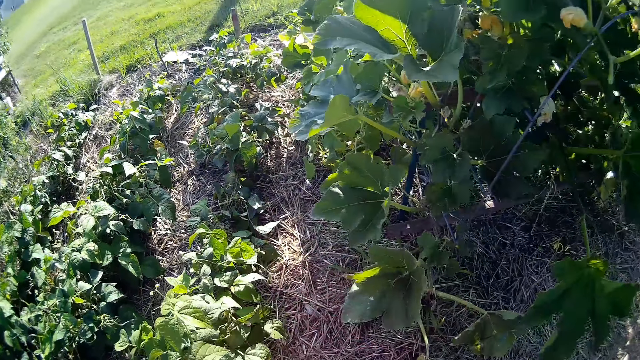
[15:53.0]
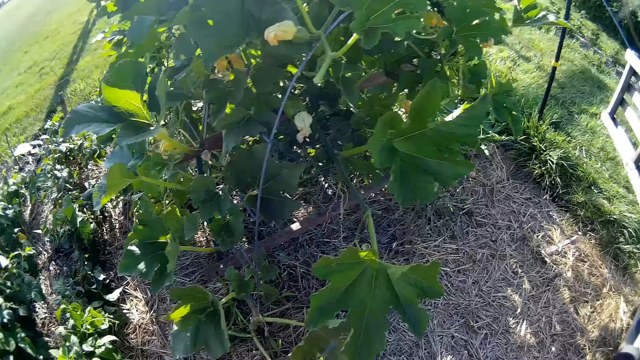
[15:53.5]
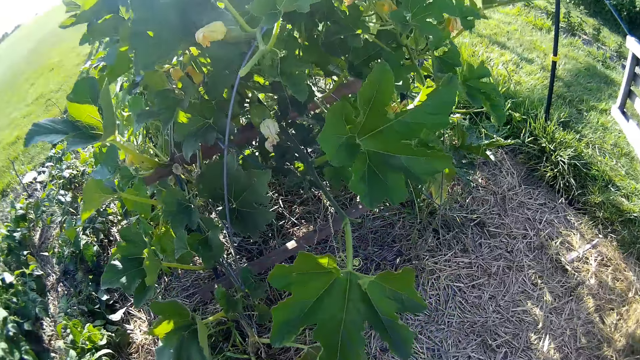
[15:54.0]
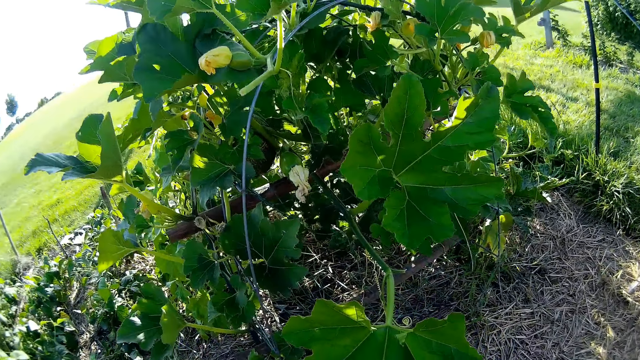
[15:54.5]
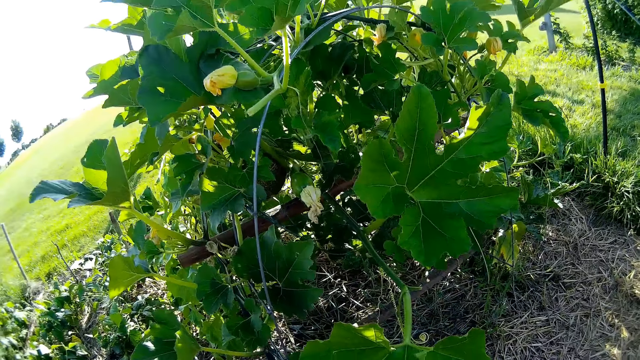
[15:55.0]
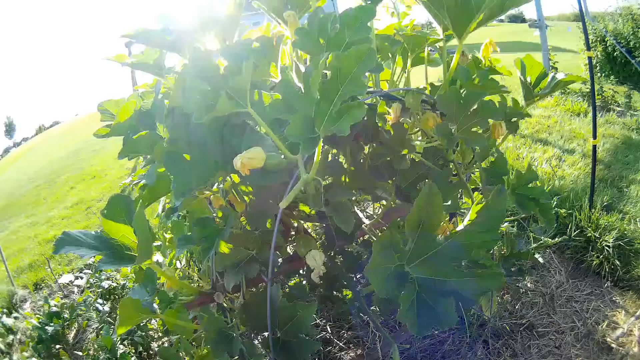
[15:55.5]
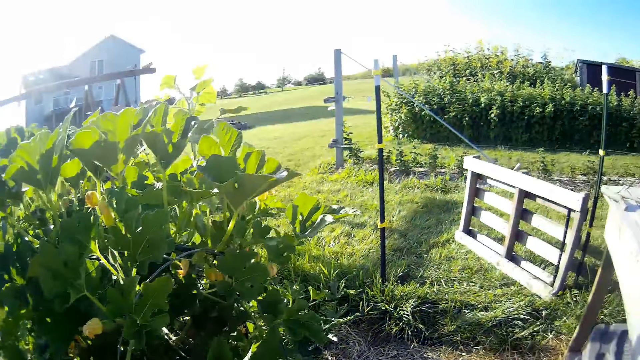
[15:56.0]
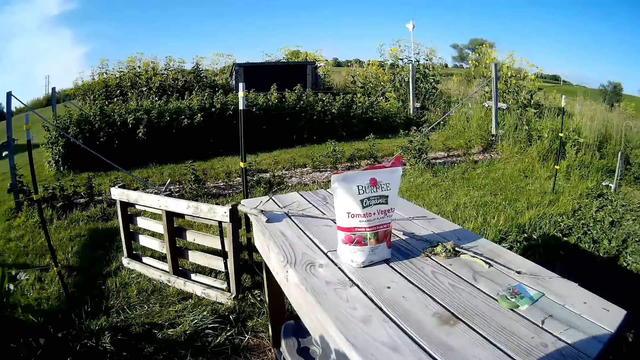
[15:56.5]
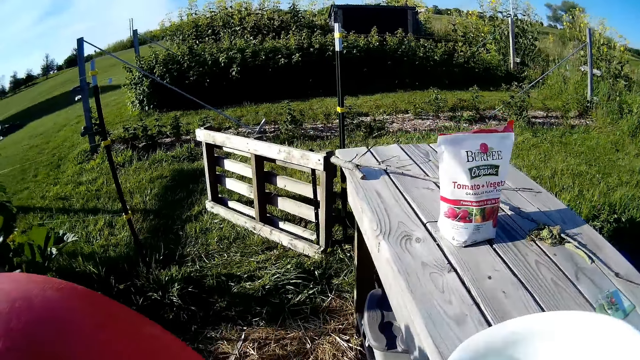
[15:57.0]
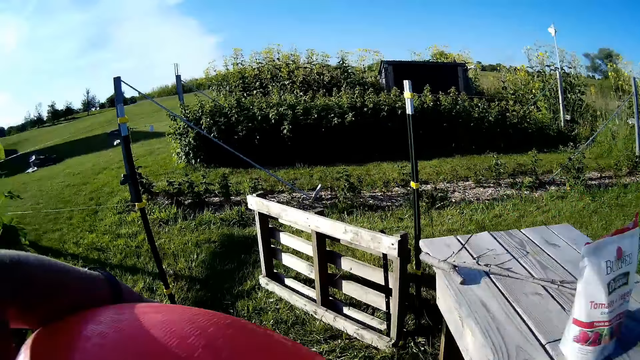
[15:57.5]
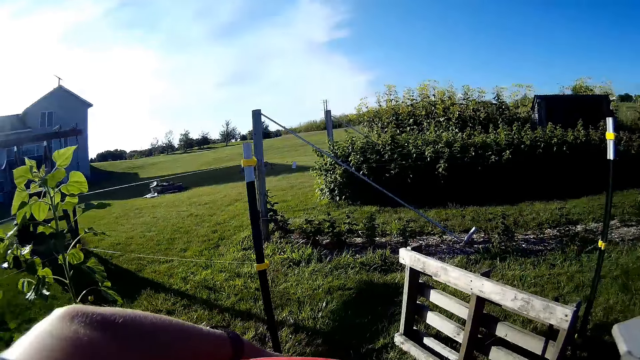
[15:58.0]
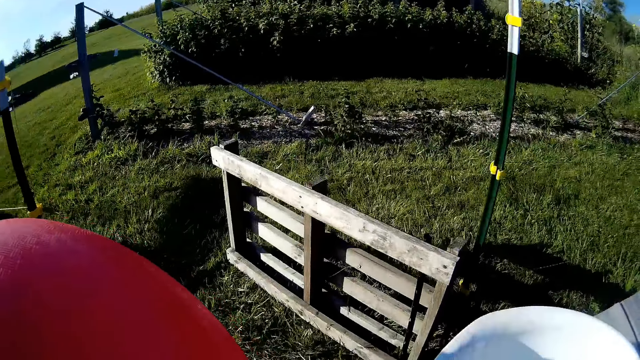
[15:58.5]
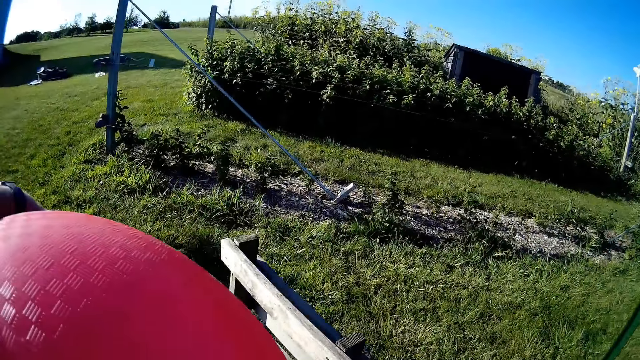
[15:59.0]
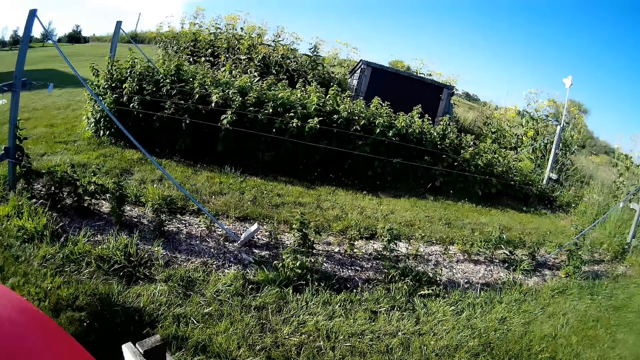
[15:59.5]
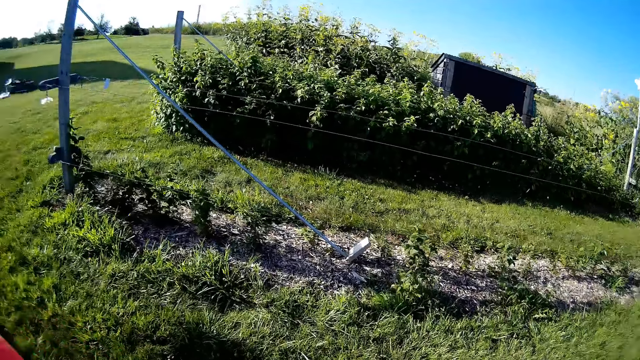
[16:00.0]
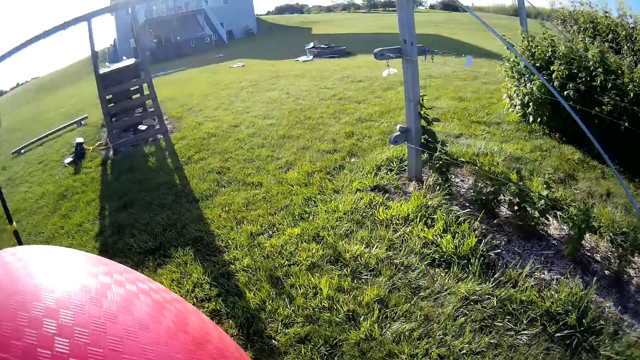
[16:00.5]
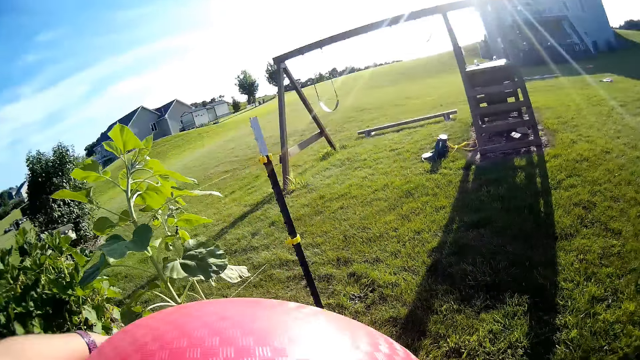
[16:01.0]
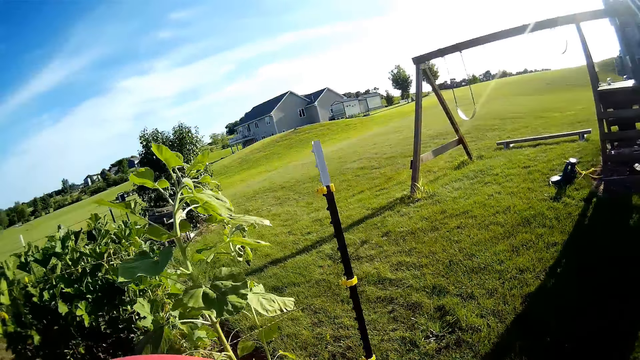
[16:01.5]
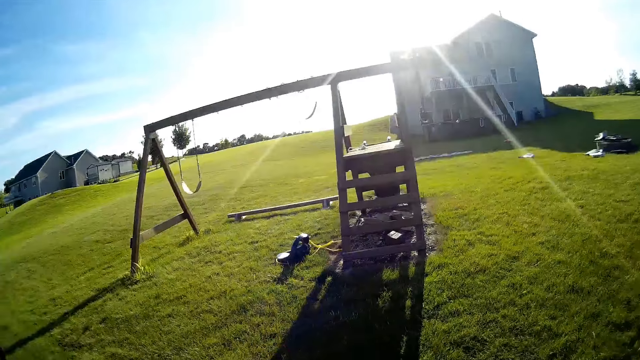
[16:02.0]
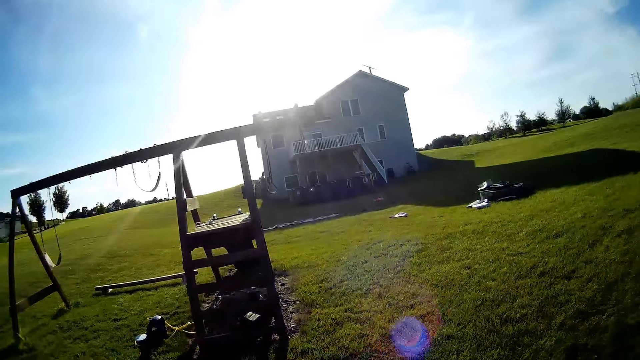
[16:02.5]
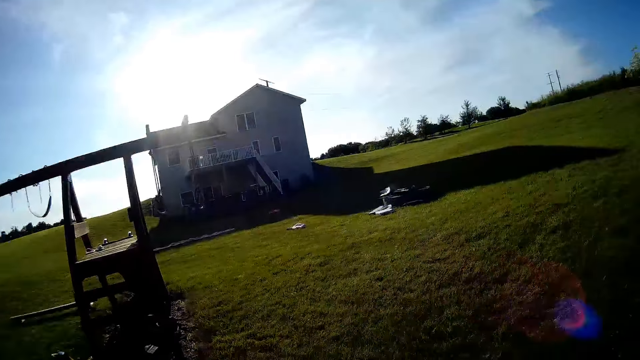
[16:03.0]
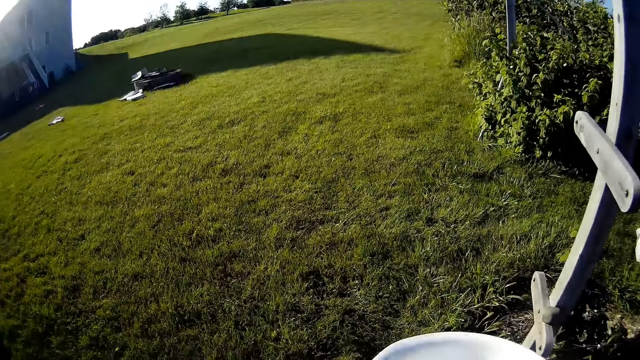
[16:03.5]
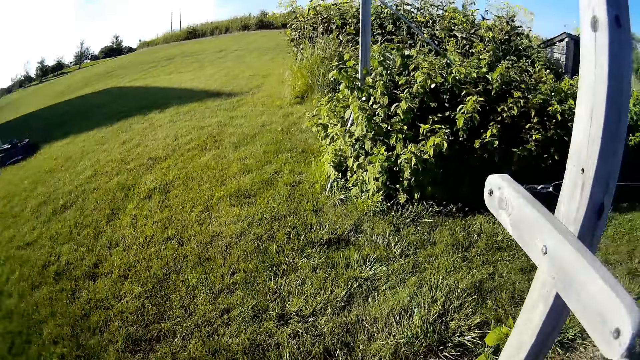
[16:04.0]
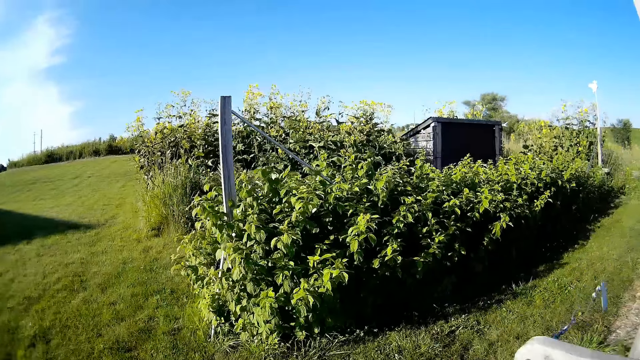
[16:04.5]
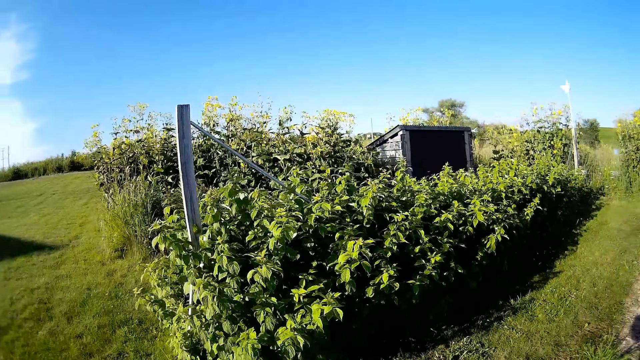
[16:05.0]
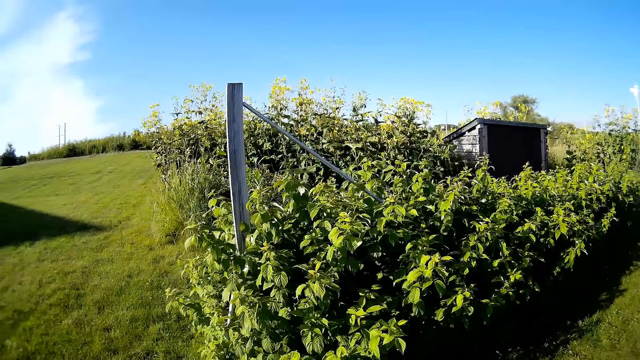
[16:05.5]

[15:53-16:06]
The camera wearer turns around. They carry the ball, look around, and walk round the farm on the grass. They look around.

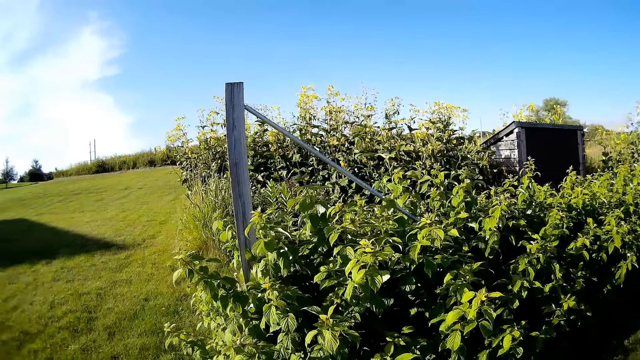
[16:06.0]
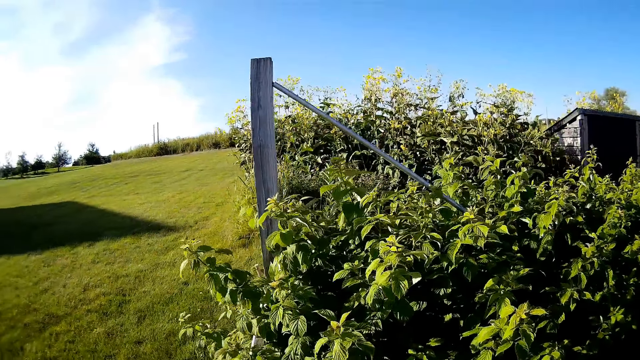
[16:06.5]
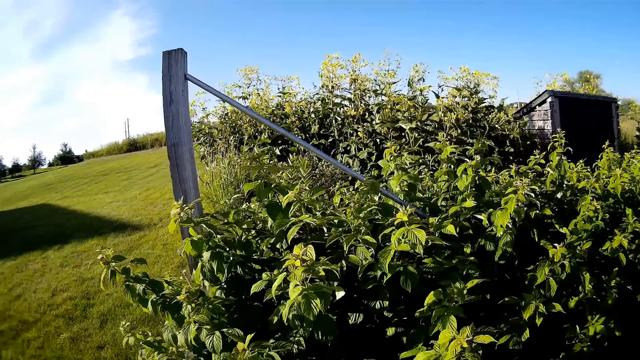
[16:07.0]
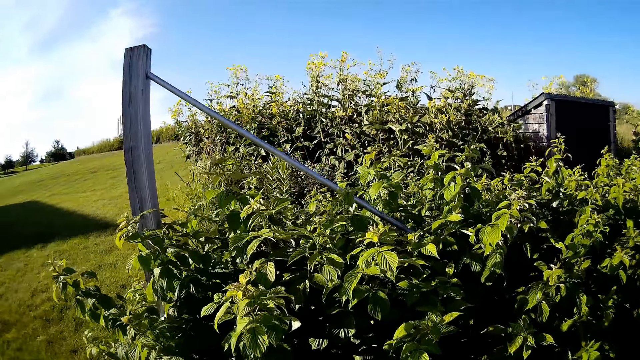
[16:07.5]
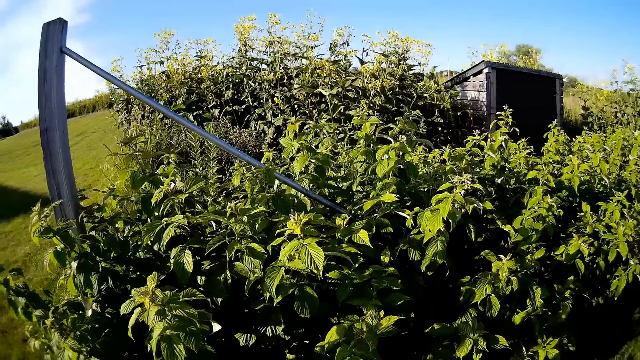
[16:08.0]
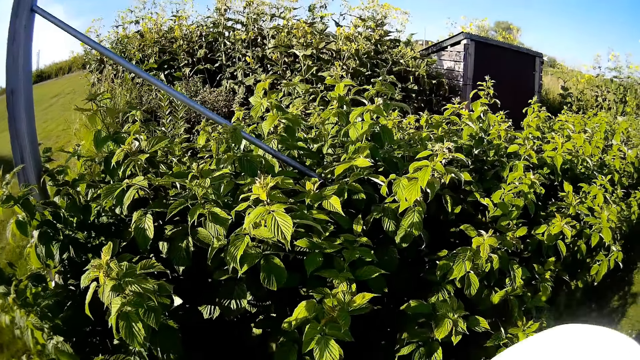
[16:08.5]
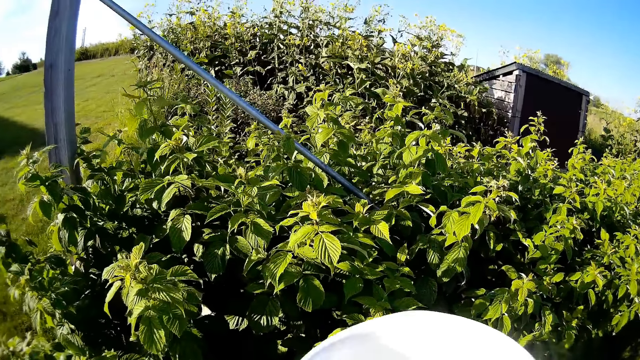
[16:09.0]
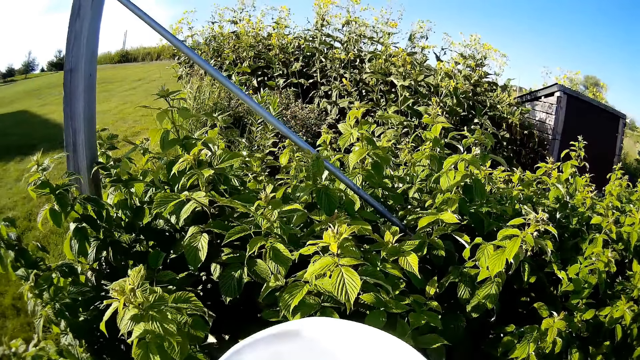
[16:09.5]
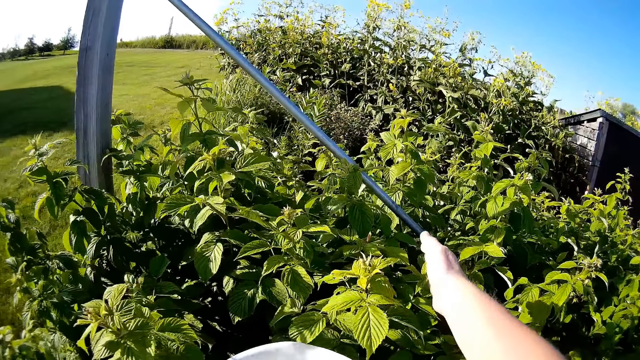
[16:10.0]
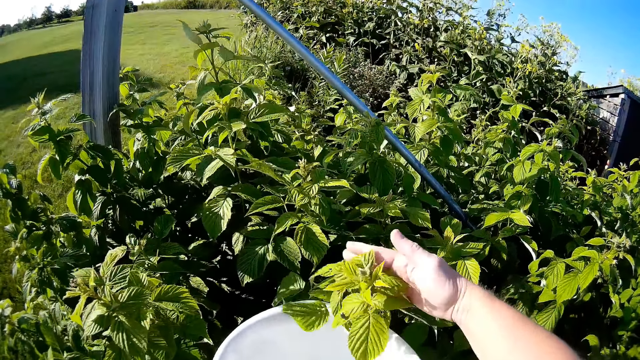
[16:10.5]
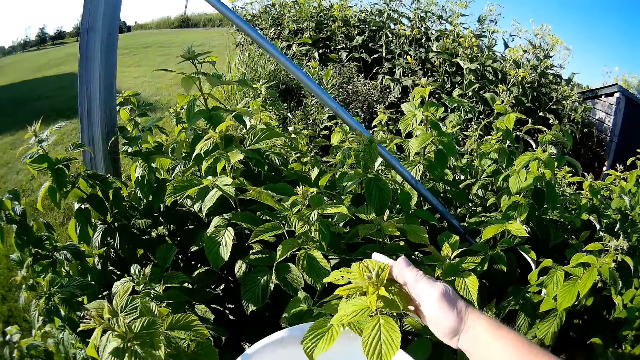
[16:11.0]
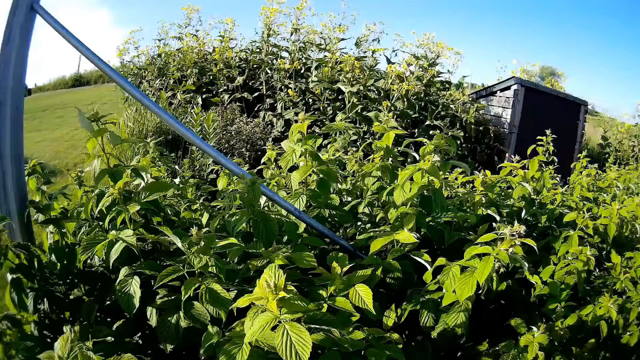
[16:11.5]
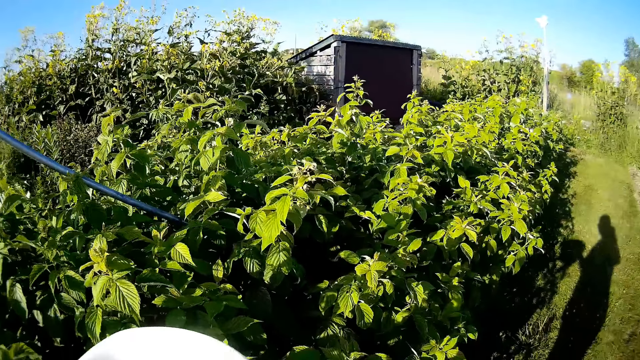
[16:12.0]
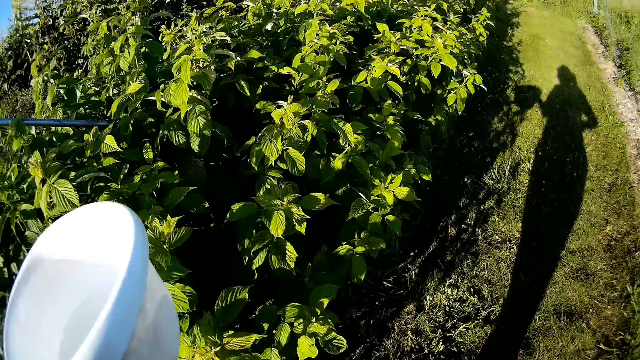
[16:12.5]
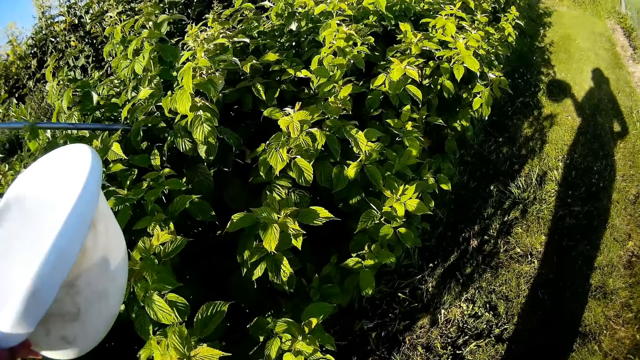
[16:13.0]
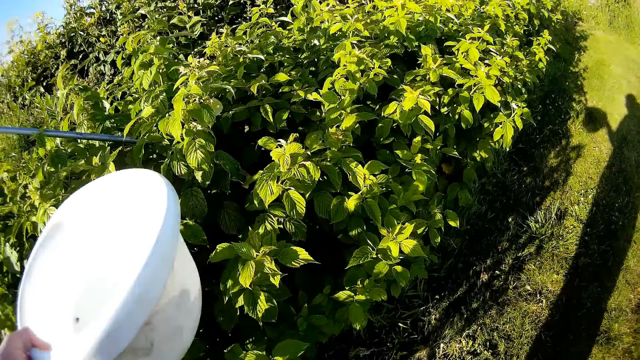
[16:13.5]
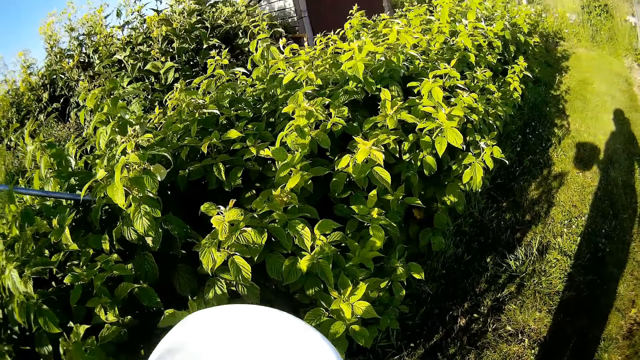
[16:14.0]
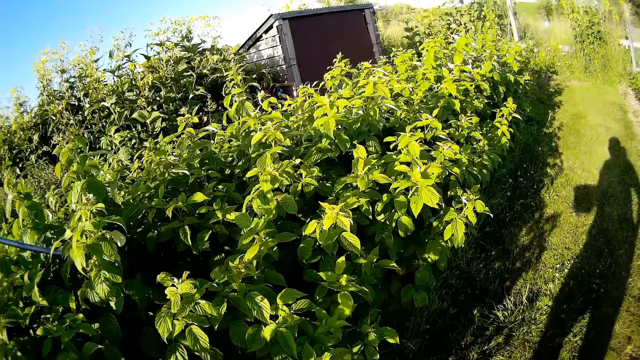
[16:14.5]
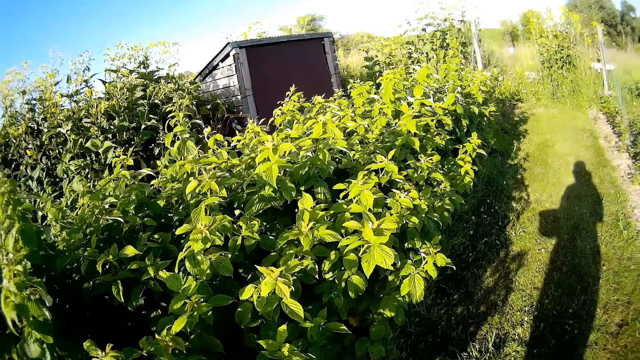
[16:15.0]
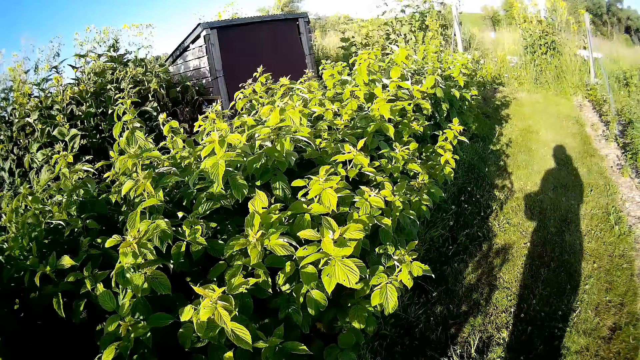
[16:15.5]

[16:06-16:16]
The camera wearer stands in the farm. They hold a plant, harvest the crop, and turn around. They hold up the basin.
